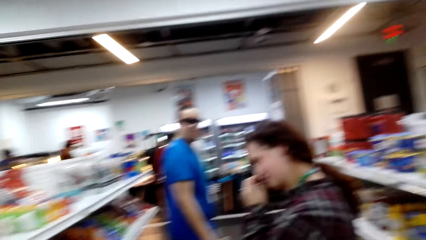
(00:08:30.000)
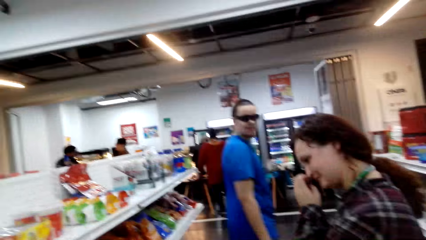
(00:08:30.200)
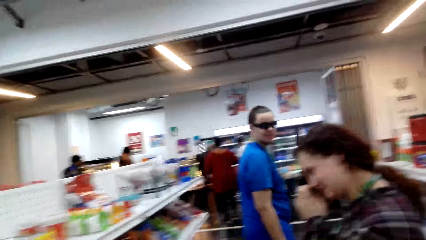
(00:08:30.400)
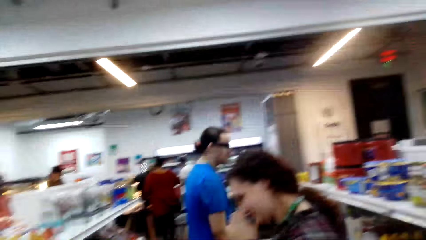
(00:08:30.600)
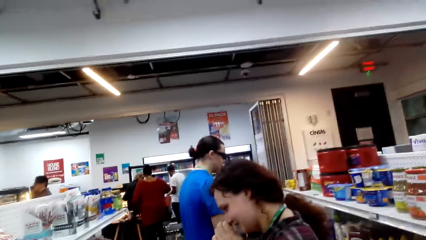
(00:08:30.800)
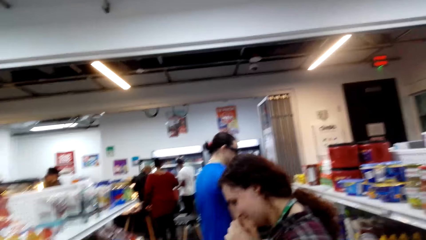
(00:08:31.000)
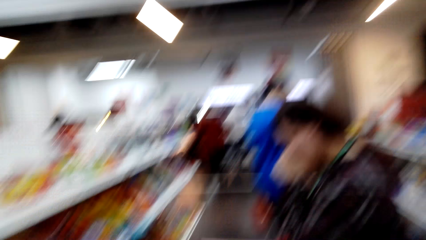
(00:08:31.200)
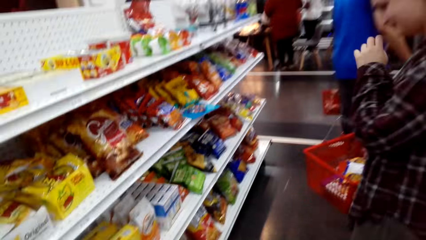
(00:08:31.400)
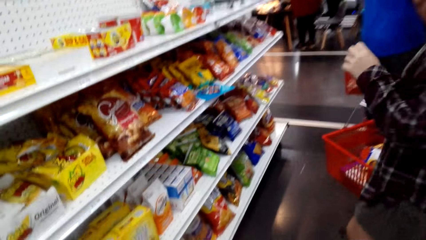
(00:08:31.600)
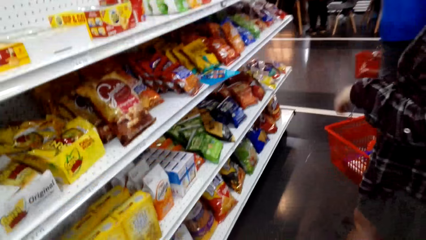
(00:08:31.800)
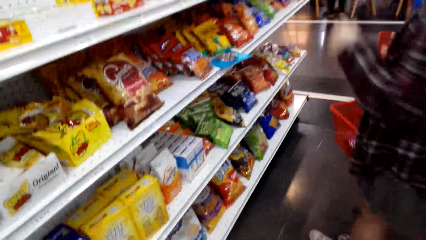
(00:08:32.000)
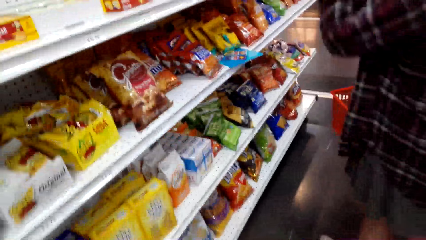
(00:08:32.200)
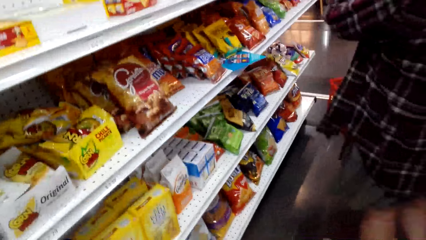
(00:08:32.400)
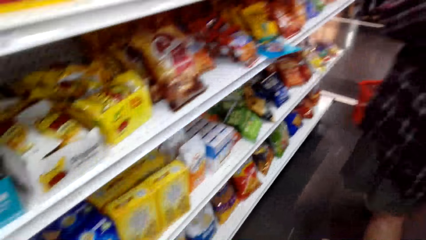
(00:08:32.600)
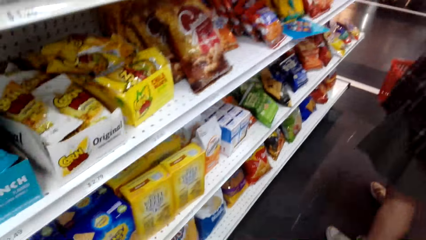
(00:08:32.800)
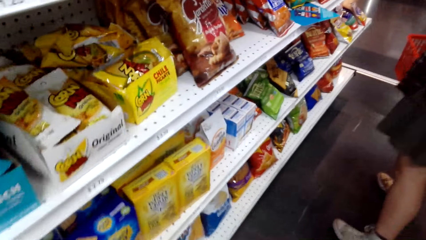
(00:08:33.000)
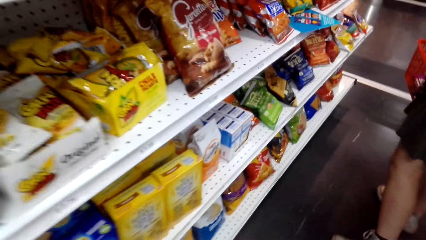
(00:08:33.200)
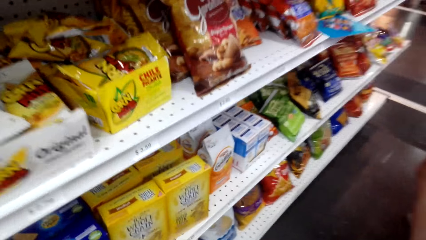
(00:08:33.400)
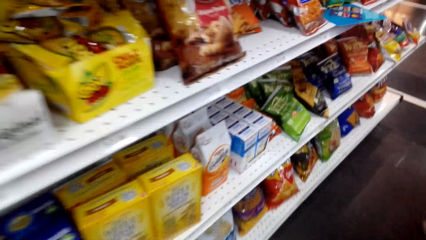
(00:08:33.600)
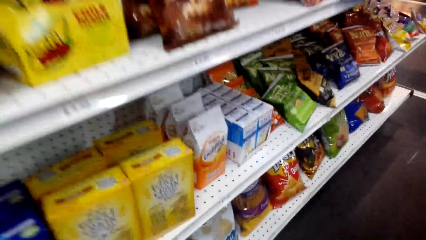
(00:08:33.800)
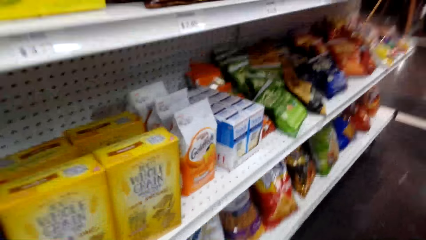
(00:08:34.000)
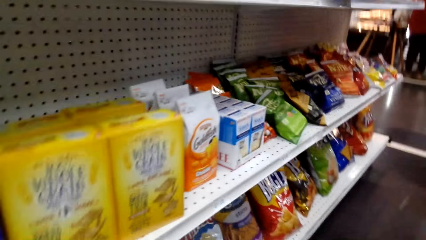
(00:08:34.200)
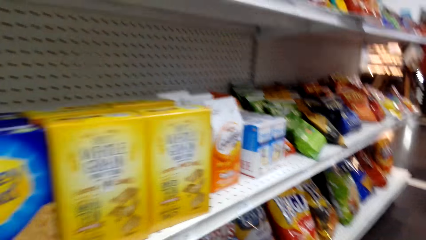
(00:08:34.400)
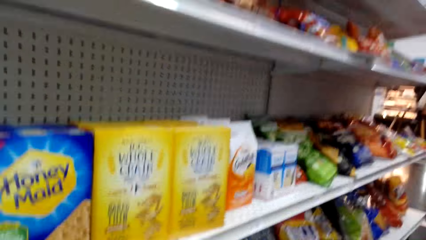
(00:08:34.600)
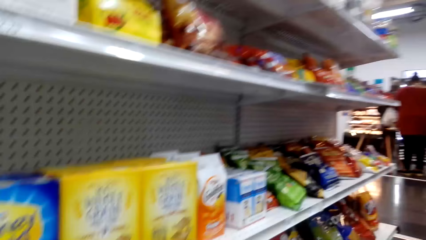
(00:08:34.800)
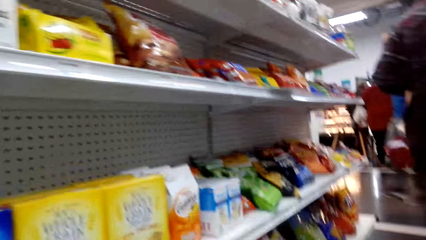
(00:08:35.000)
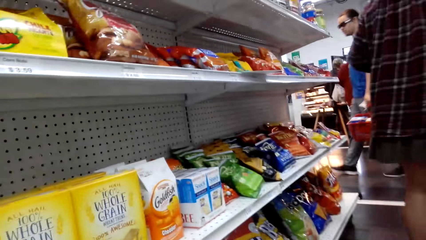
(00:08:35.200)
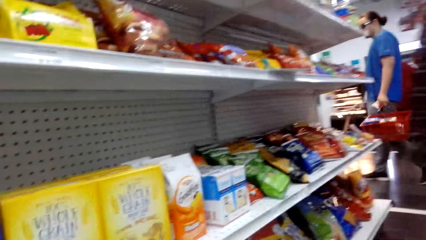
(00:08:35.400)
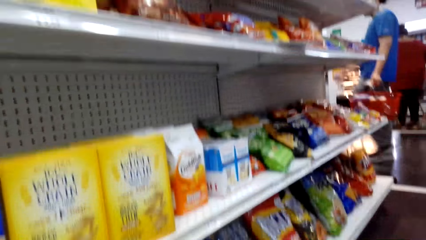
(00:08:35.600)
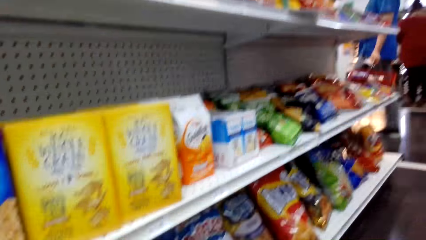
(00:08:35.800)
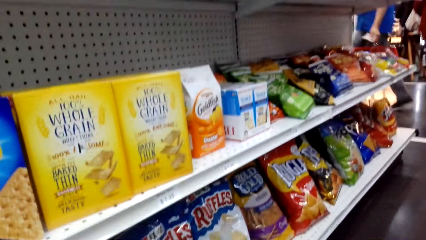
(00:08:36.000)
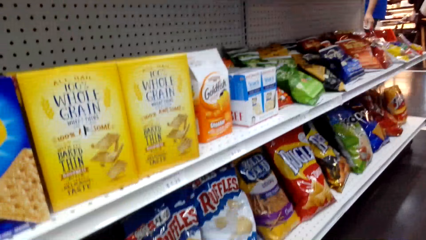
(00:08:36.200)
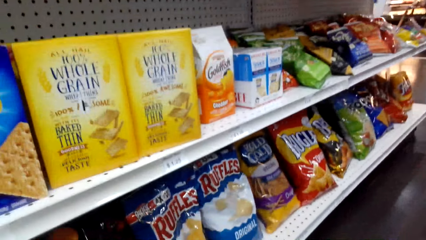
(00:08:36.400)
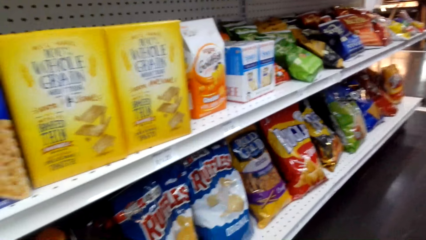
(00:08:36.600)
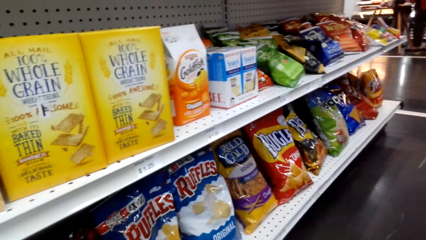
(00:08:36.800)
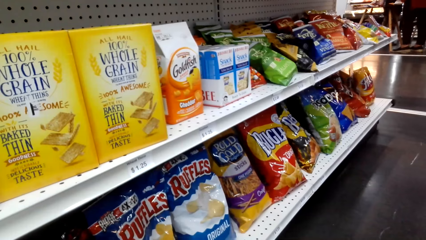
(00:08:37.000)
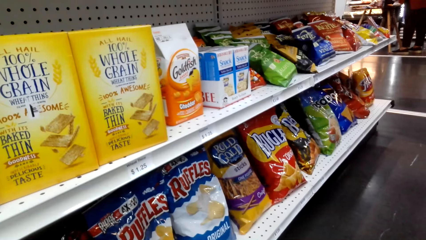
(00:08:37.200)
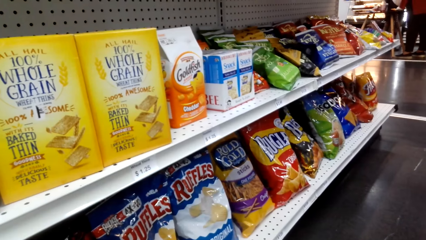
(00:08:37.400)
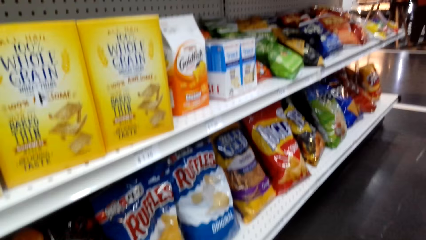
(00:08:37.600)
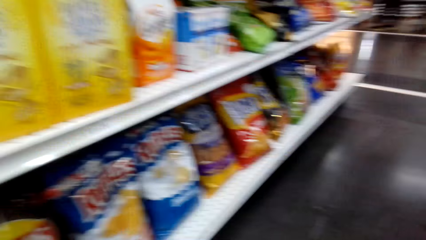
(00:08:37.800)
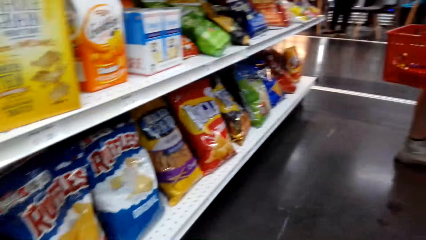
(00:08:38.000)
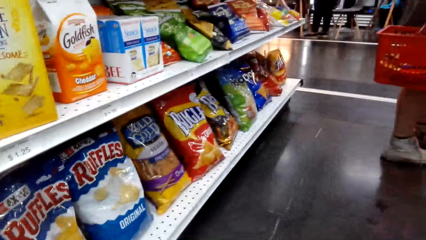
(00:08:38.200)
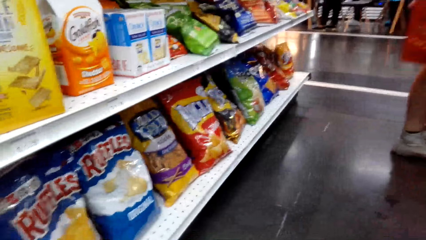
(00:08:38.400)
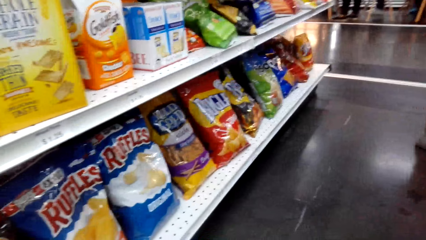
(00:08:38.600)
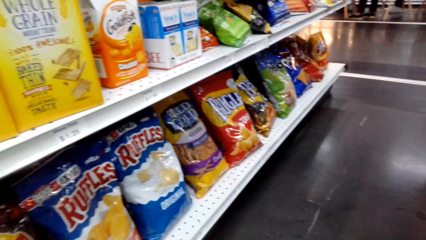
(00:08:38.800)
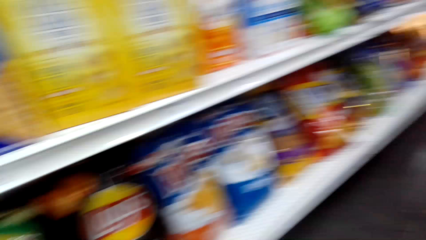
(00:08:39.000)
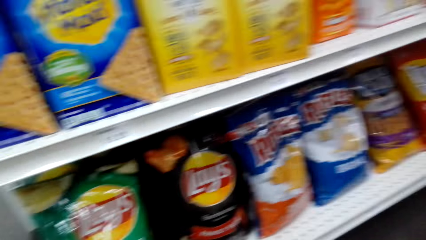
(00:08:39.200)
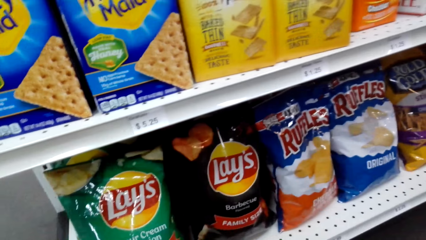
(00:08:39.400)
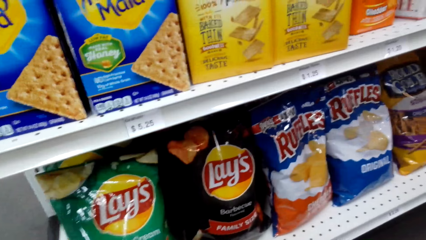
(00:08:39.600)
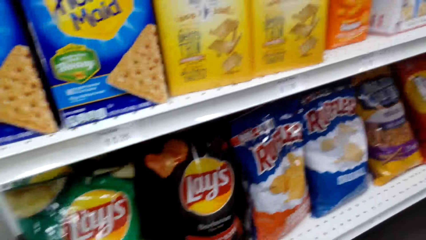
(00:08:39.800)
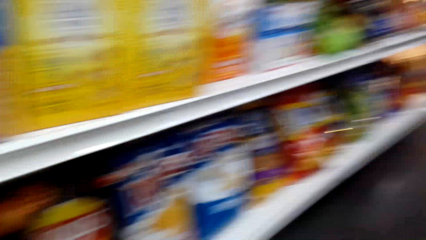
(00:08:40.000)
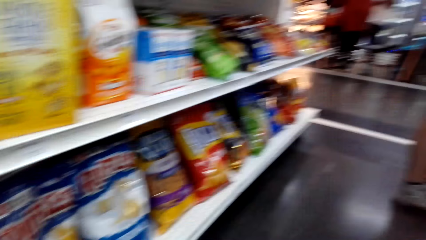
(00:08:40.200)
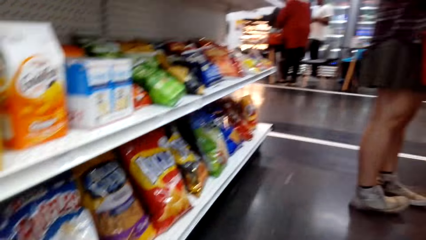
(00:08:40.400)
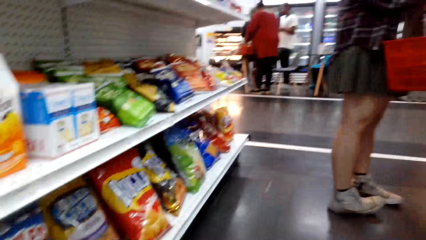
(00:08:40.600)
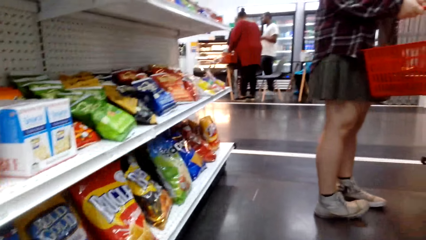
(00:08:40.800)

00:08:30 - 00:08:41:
A man walks in the supermarket. A lady walks in the supermarket. The camera wearer looks around the shelves.

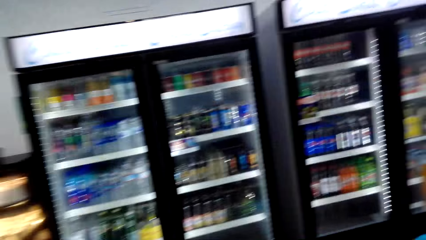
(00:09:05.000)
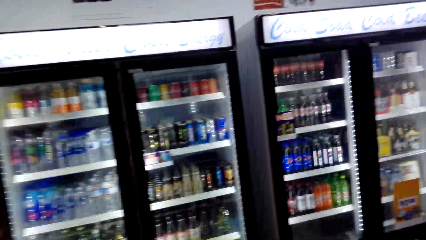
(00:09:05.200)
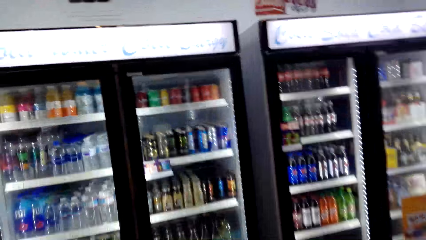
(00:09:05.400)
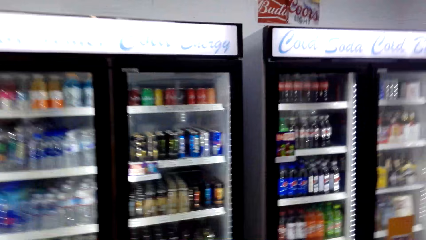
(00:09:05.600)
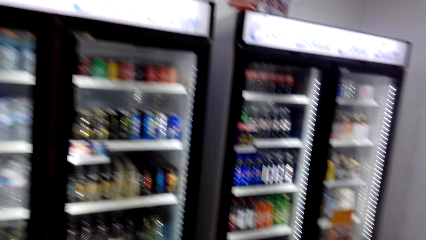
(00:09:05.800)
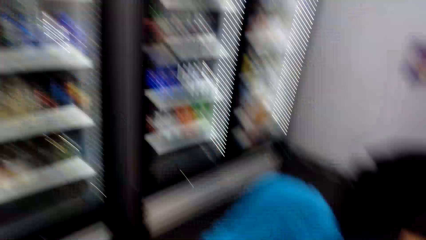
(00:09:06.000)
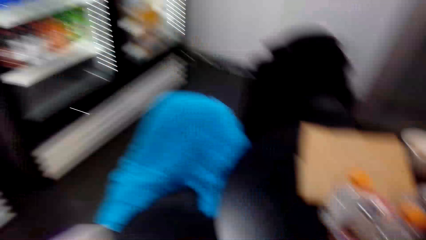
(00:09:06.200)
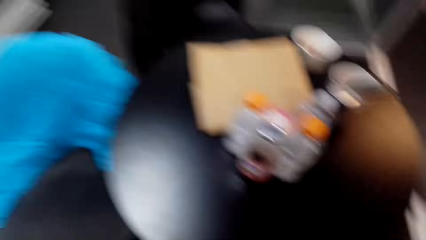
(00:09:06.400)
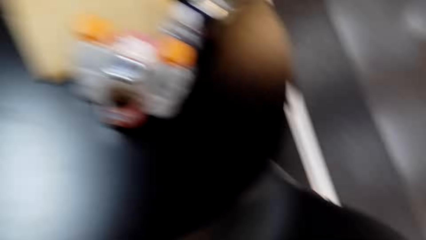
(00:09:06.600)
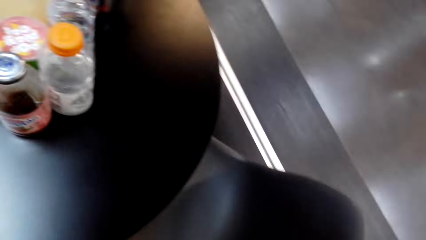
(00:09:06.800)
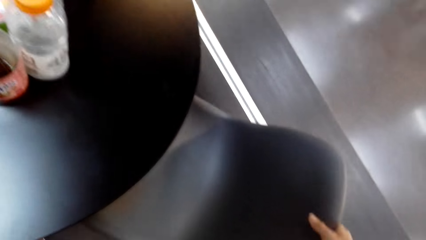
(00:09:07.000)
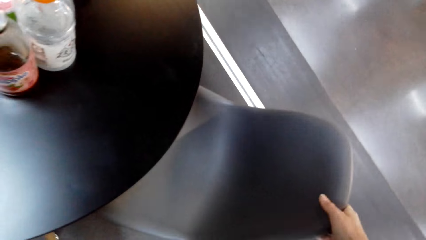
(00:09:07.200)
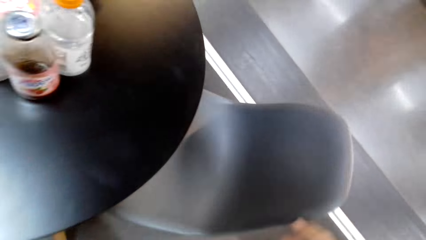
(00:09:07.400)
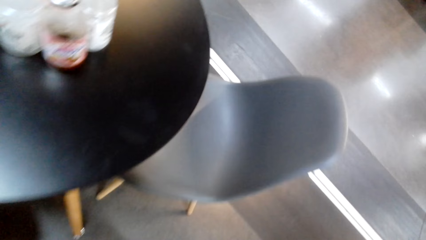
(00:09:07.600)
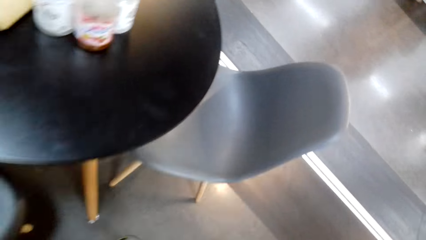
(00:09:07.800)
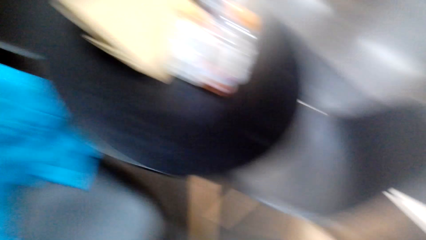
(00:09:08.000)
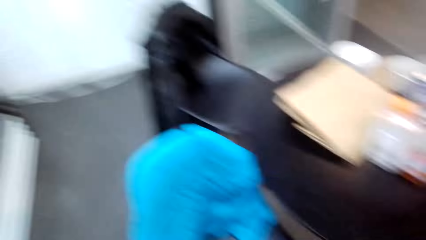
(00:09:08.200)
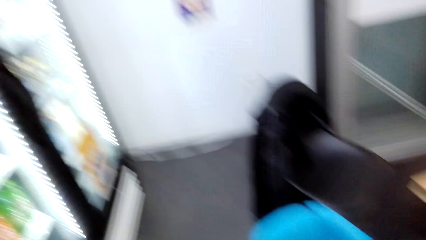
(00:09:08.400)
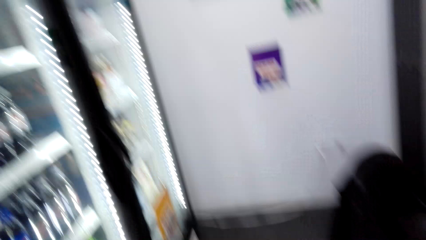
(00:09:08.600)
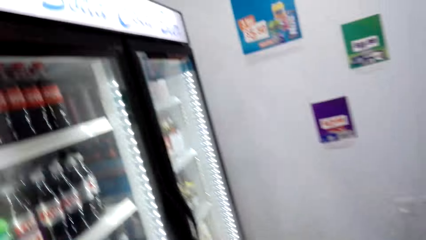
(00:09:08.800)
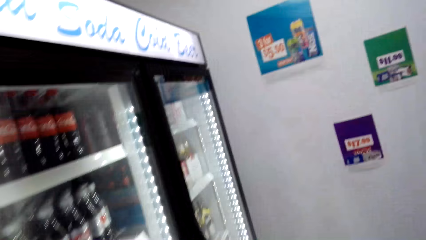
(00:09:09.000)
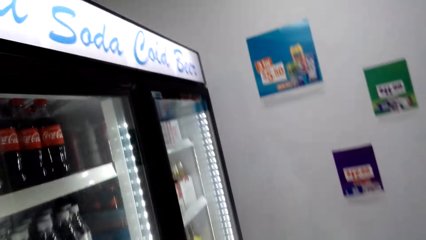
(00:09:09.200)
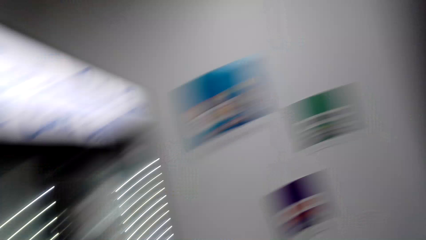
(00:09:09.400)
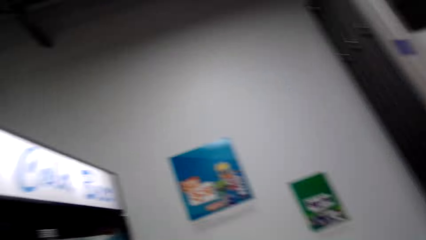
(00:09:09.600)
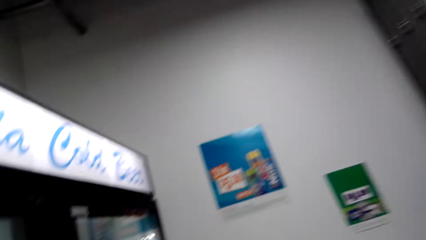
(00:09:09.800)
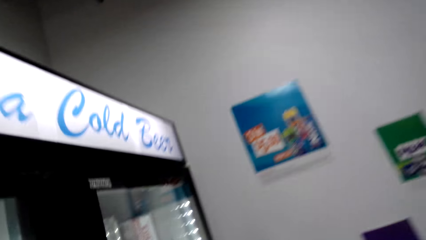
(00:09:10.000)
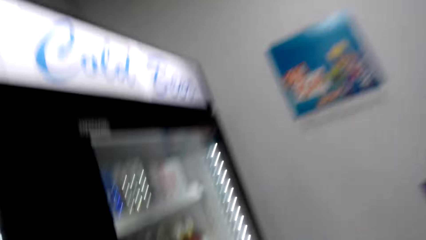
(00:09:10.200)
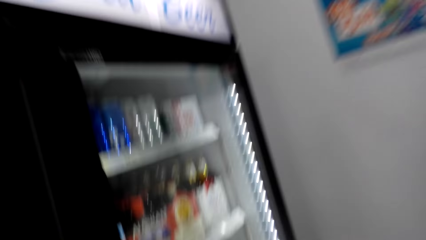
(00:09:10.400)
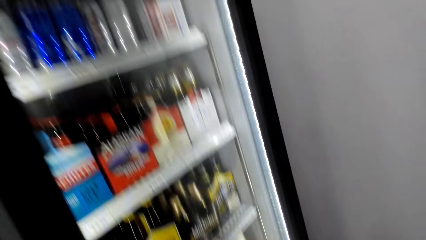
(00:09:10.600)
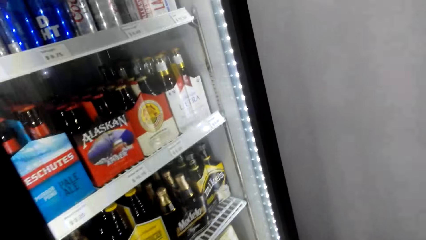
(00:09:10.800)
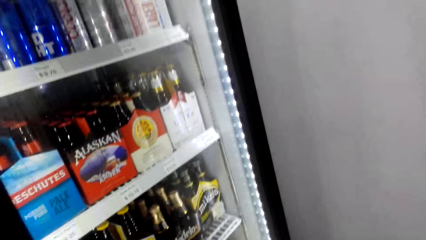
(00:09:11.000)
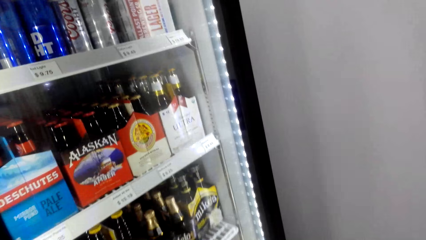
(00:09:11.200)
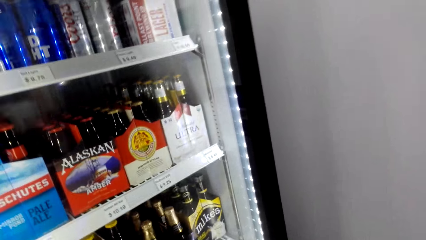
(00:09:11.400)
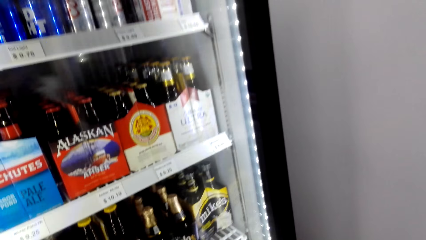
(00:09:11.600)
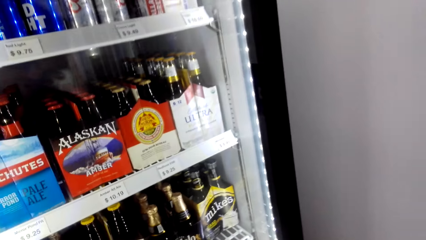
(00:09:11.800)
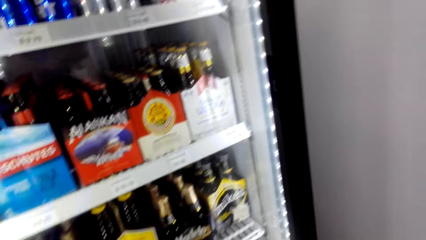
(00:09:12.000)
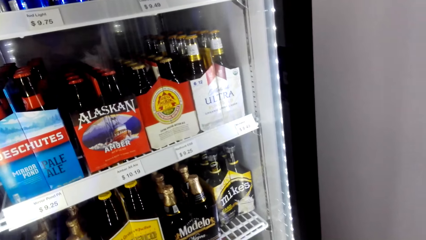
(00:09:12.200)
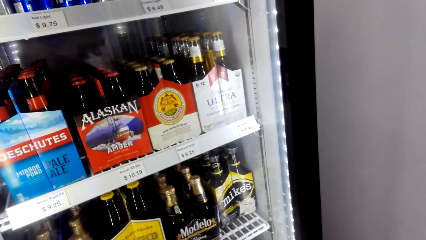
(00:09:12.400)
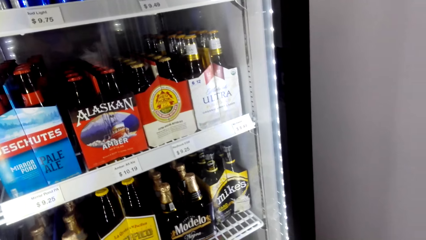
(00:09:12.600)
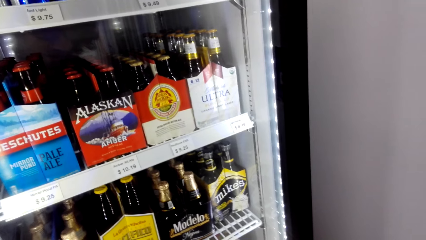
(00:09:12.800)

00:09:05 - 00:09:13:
The camera wearer pulls a chair. They hold the seat. They stare at the items in the fridge.
